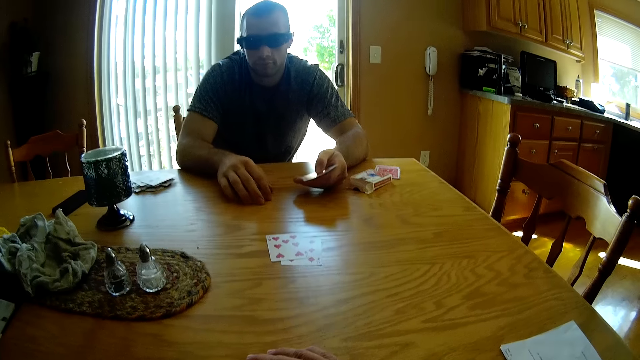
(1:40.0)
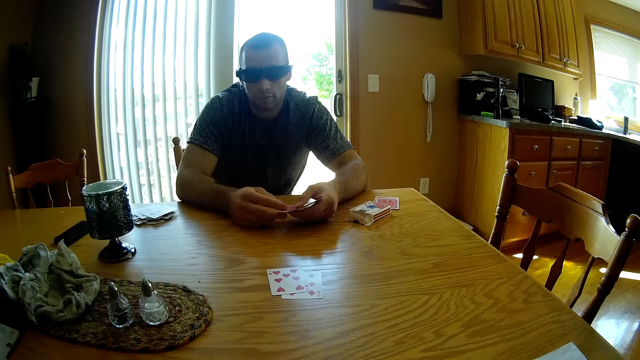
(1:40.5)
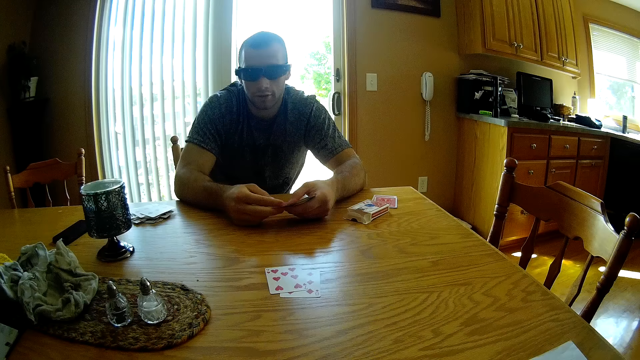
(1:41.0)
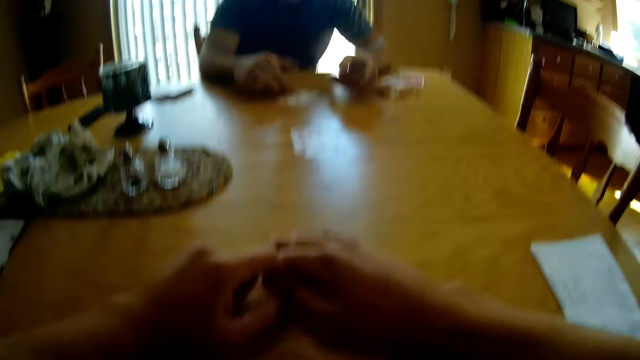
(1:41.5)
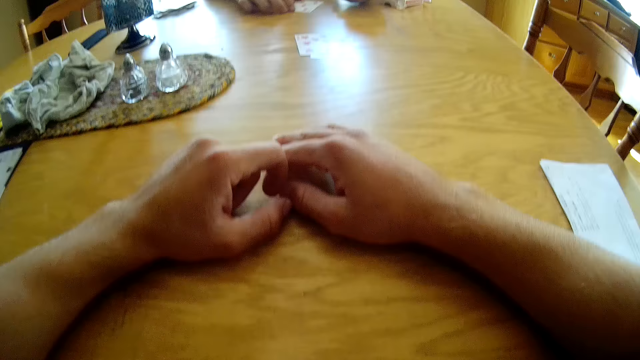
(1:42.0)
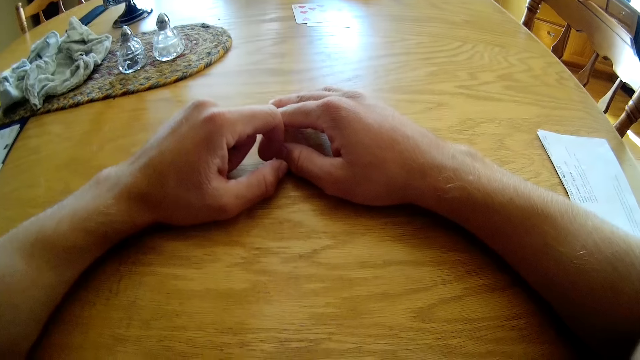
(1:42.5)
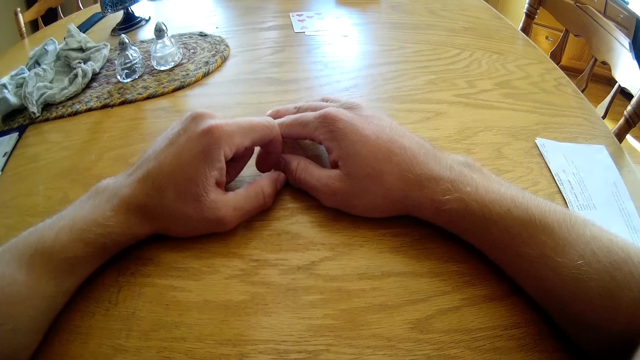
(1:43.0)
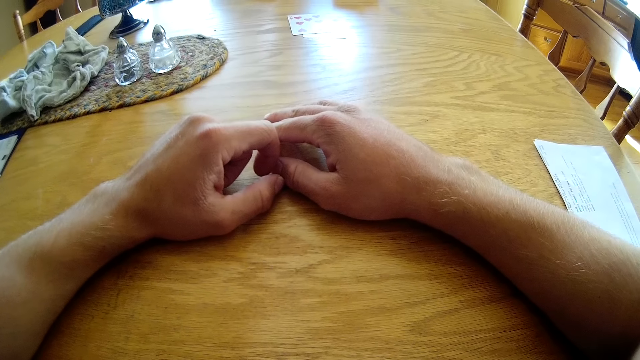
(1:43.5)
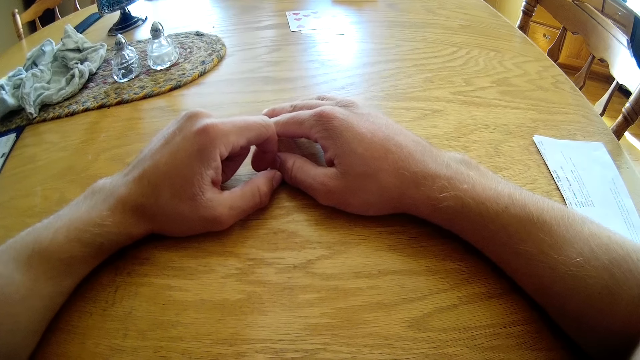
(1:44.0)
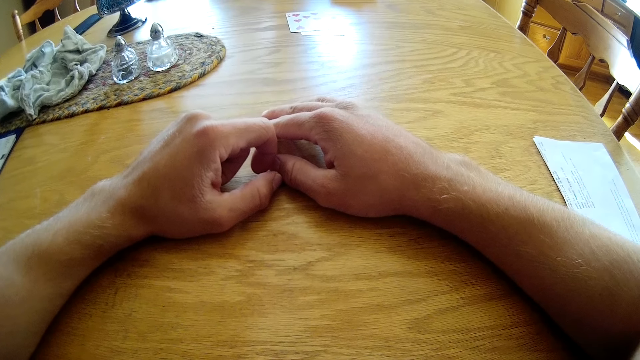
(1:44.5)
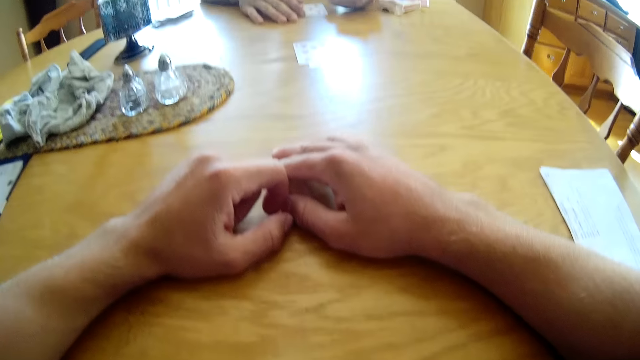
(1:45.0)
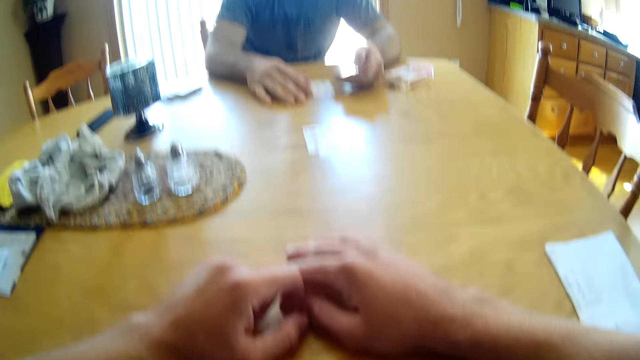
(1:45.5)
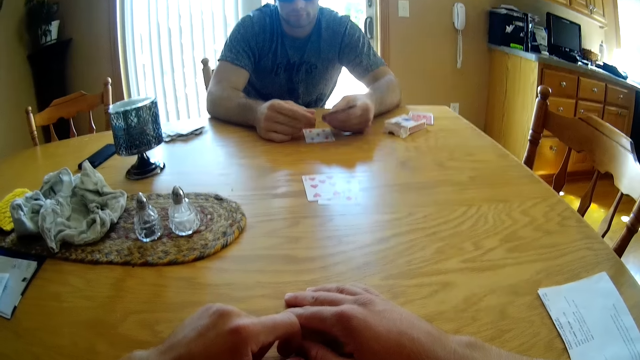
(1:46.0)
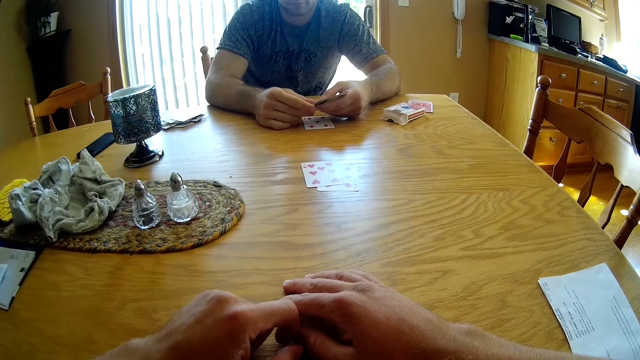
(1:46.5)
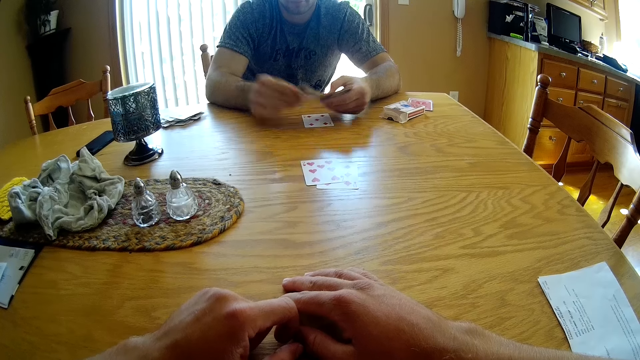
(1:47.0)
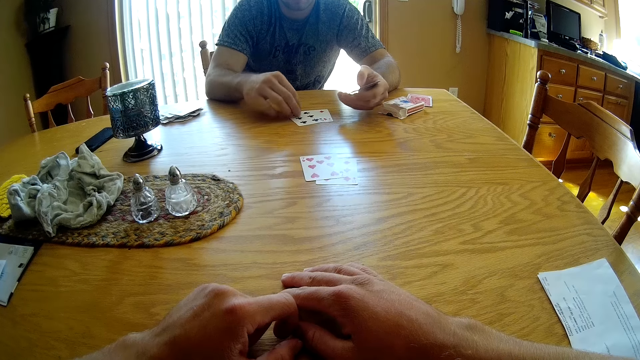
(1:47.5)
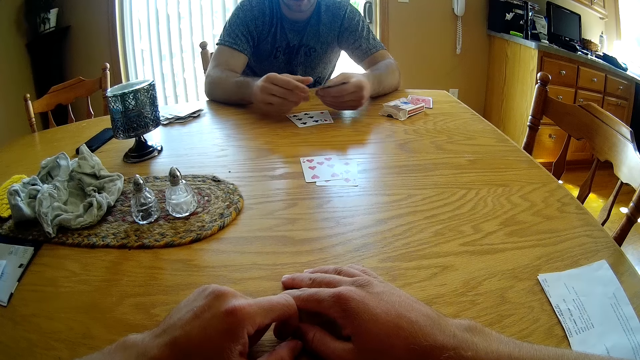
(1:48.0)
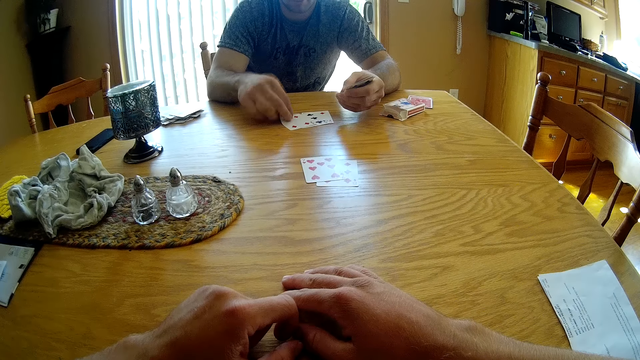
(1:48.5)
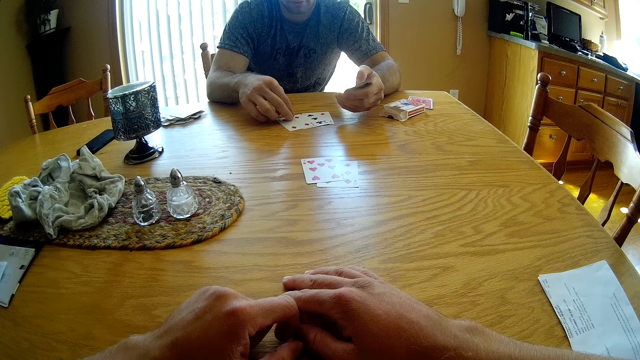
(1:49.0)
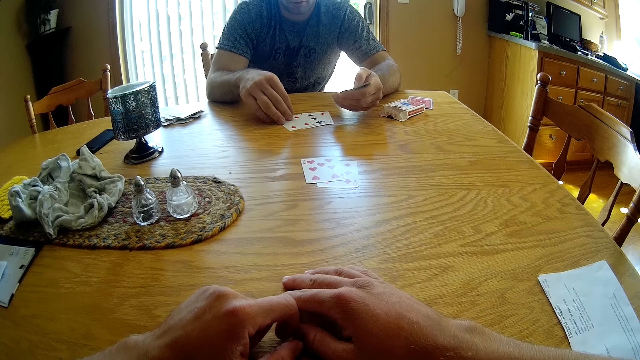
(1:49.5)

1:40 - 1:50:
A man takes the play cards and puts down the play cards. The man puts down the play card.

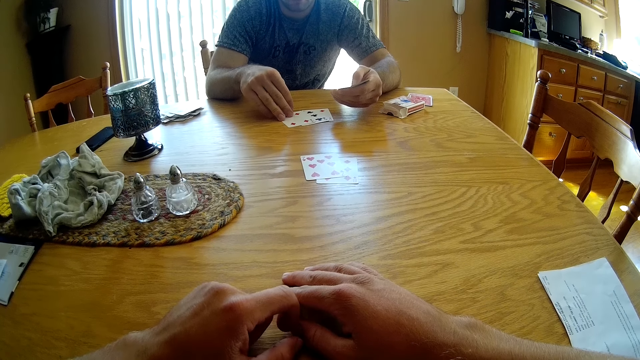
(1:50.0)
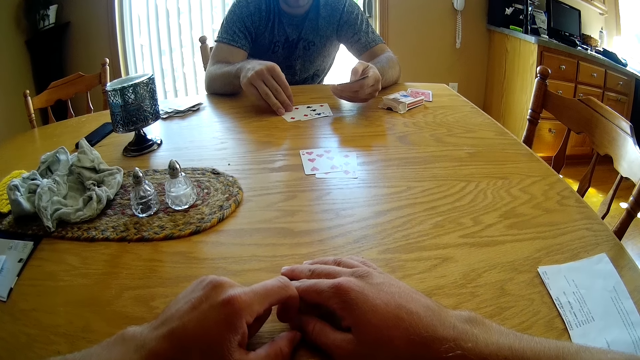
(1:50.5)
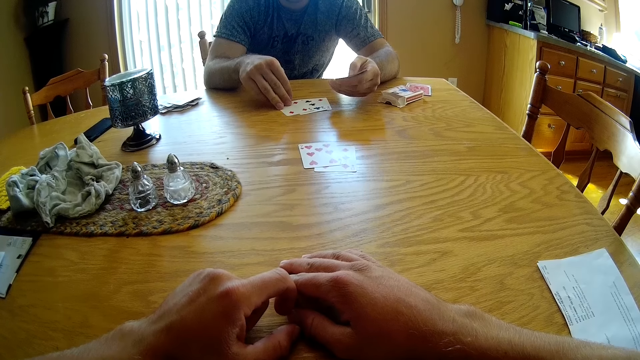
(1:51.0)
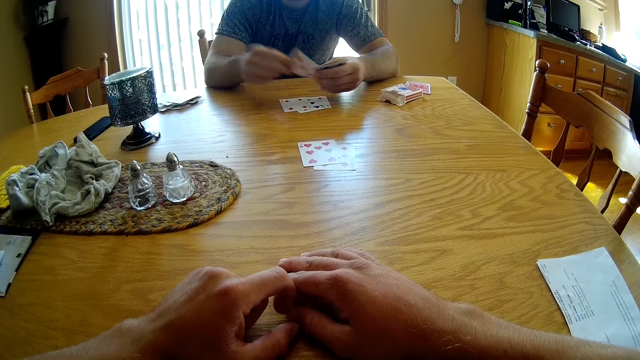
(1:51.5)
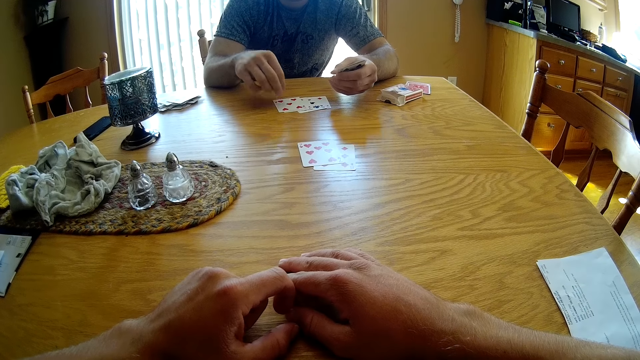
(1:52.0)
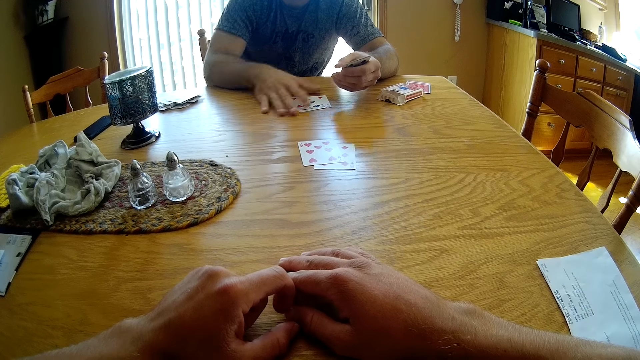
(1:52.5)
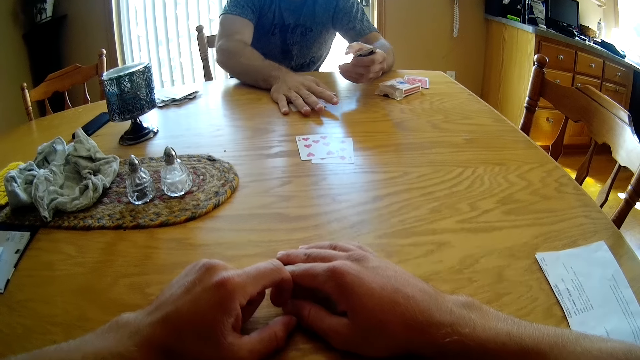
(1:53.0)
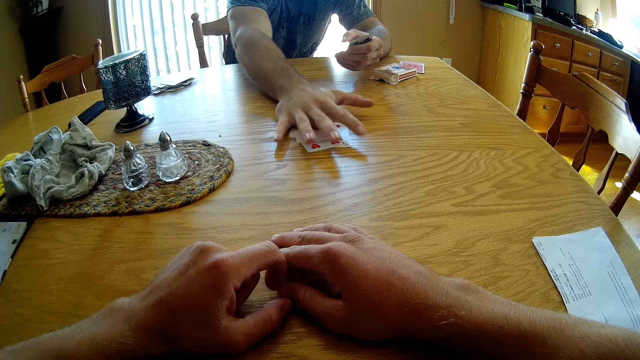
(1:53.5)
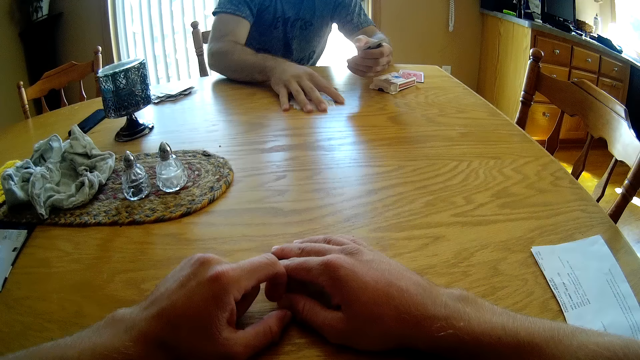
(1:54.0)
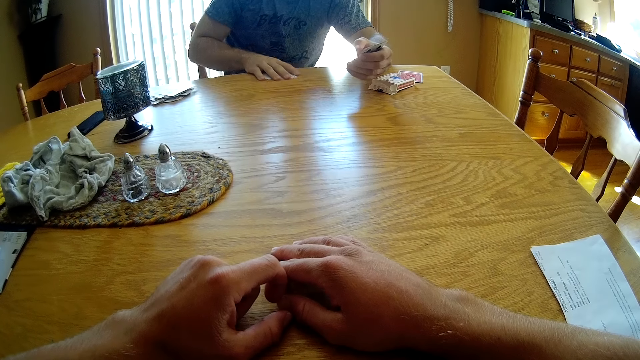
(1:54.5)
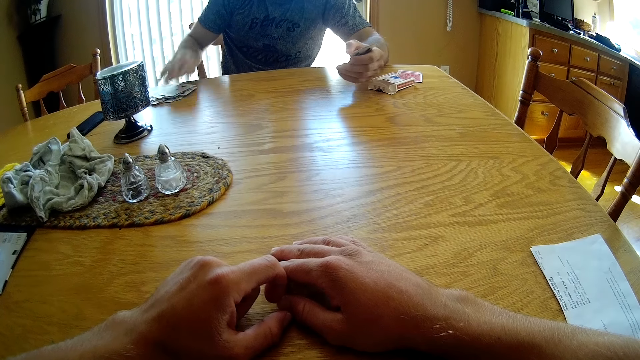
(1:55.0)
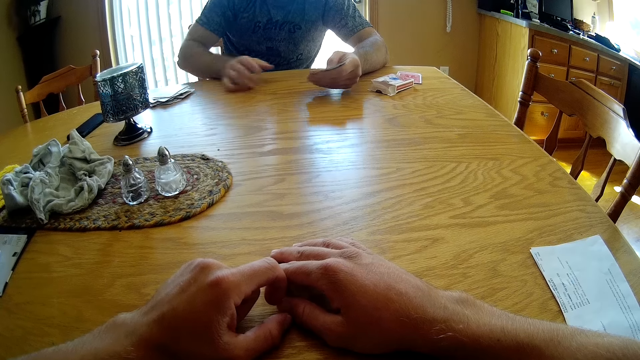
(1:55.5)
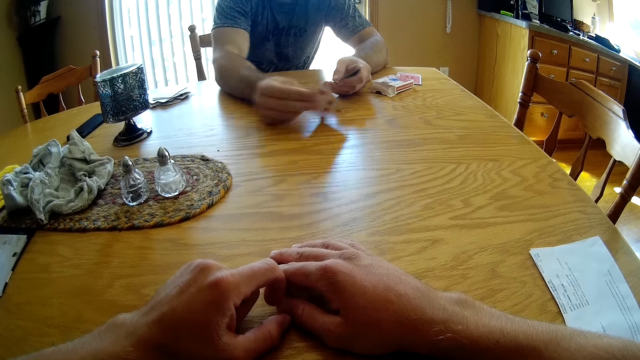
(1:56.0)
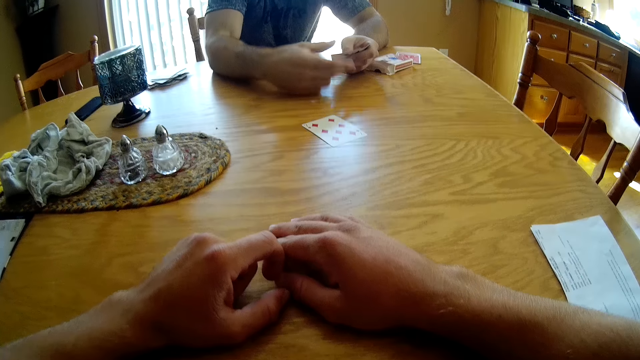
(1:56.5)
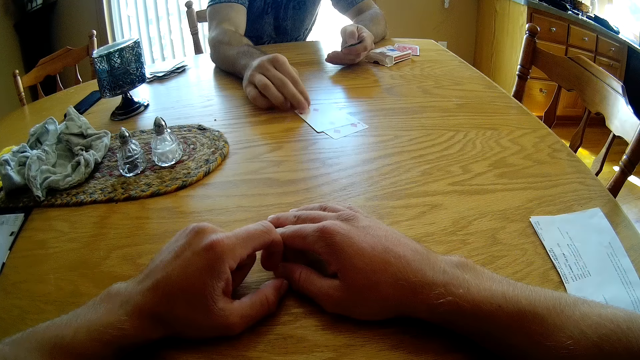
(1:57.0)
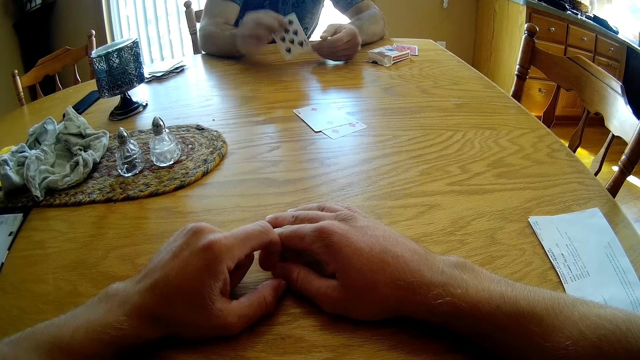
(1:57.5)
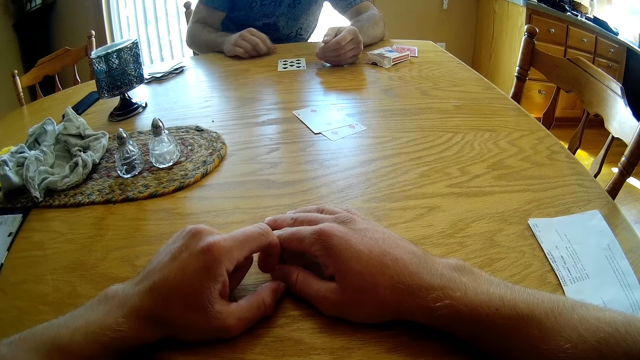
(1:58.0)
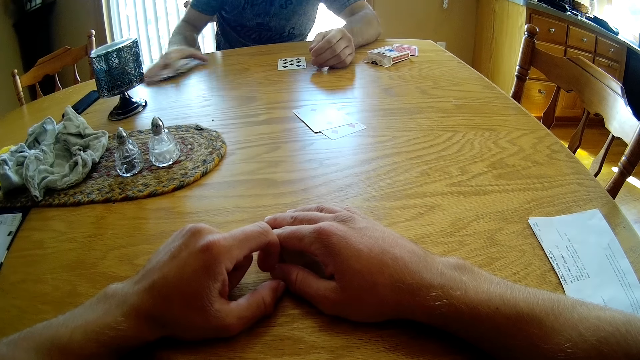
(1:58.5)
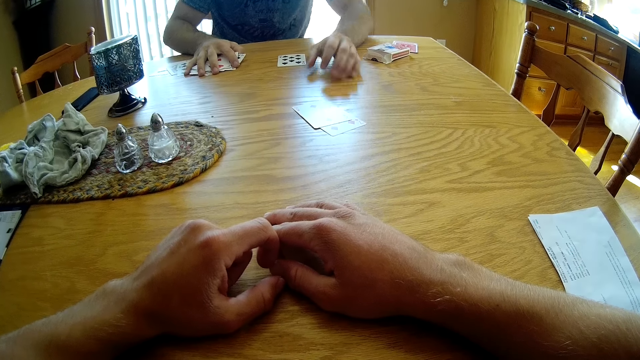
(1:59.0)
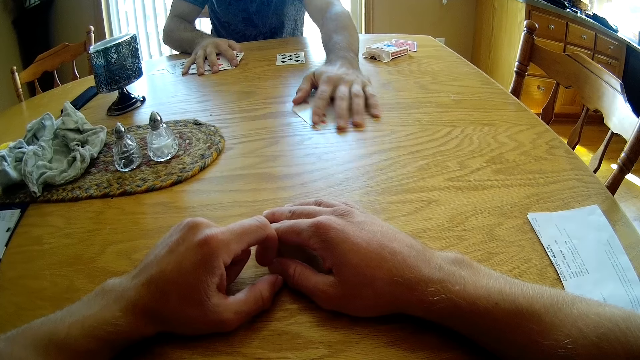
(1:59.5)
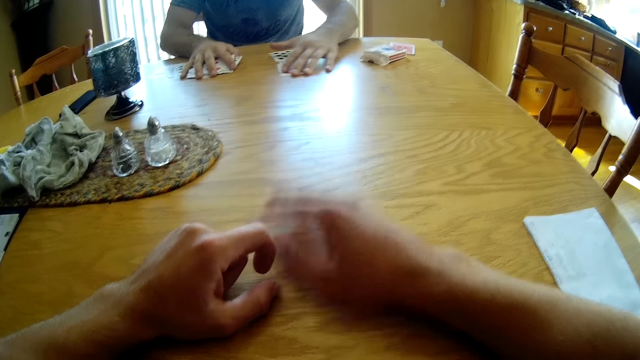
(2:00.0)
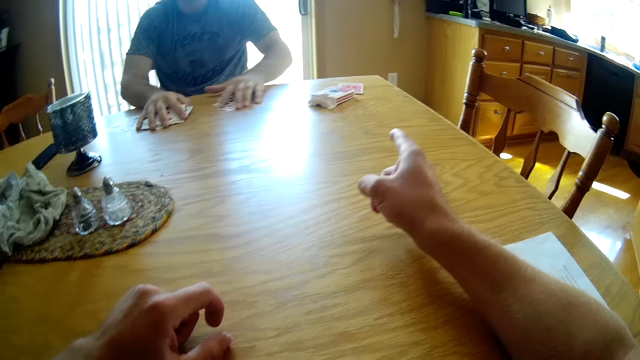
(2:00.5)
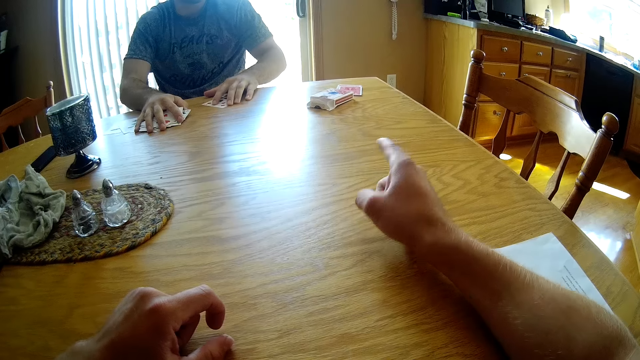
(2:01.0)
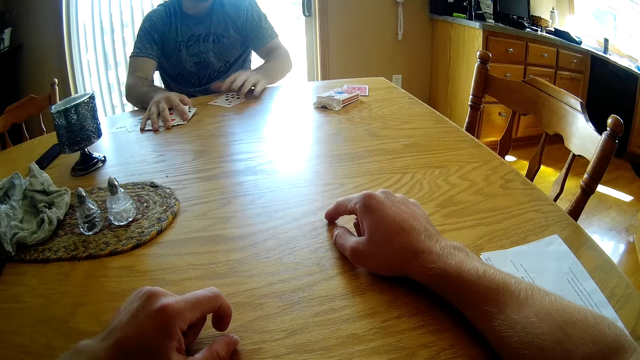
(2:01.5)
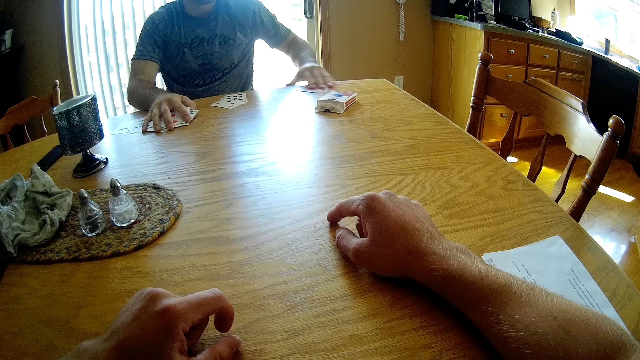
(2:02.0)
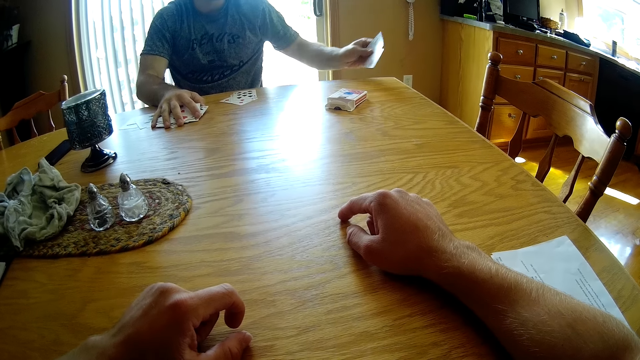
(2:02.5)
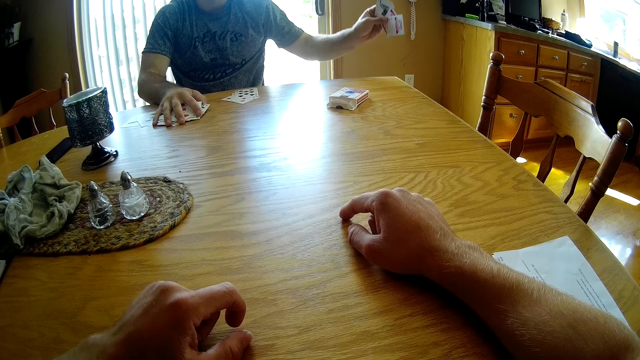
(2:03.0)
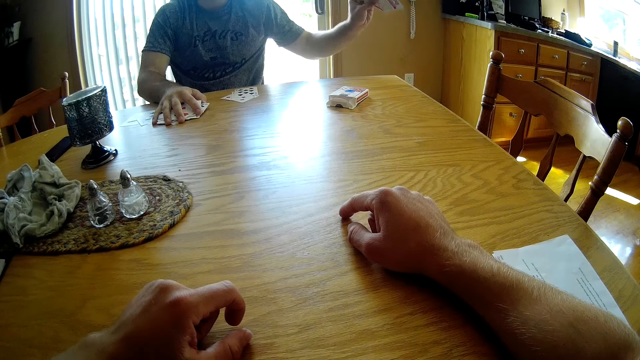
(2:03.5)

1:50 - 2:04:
A man looks at the play cards and takes the play cards. The man places the cards on the table. The man takes the play cards. The camera wearer takes cards that were aside. The man takes the play cards and pushes the play cards. The camera wearer converses with the man. He points his finger at the cards. The man takes the play cards and lifts the cards up.
